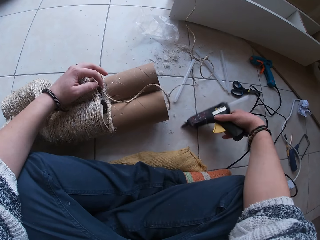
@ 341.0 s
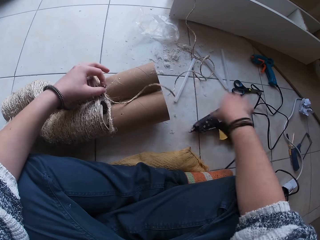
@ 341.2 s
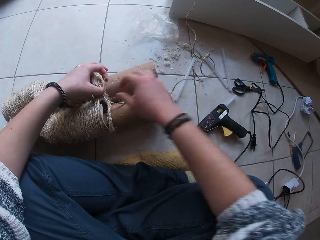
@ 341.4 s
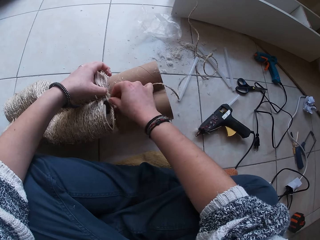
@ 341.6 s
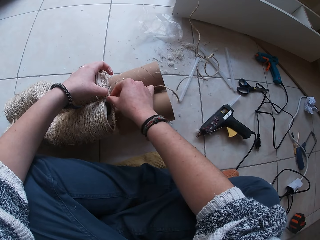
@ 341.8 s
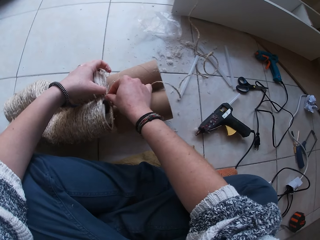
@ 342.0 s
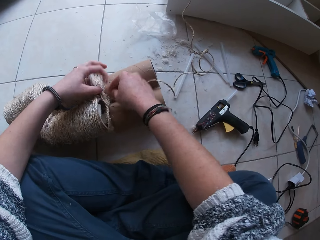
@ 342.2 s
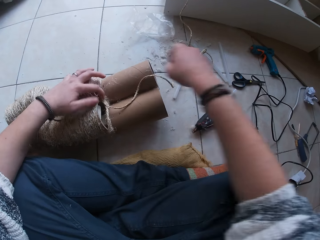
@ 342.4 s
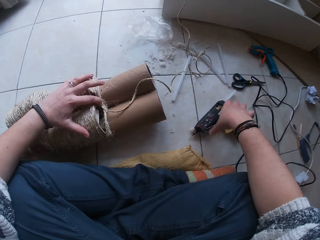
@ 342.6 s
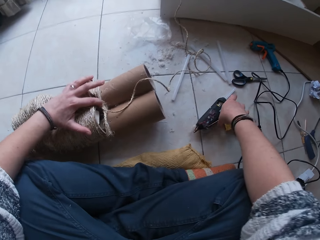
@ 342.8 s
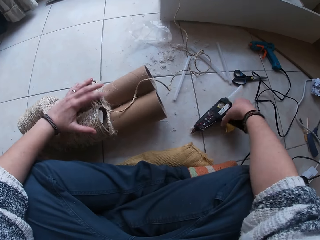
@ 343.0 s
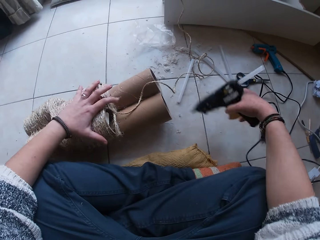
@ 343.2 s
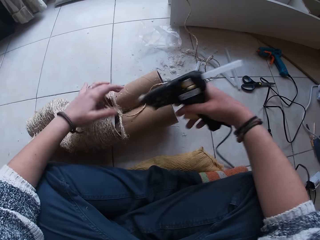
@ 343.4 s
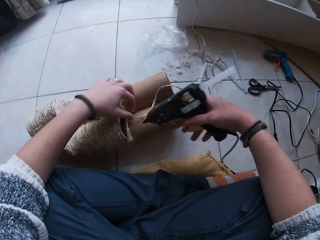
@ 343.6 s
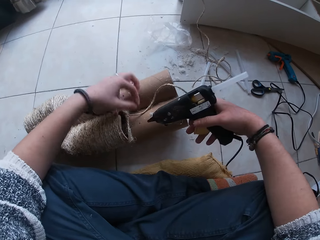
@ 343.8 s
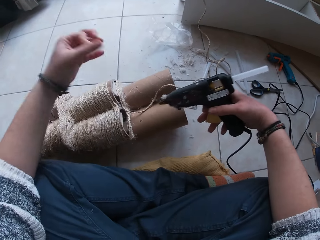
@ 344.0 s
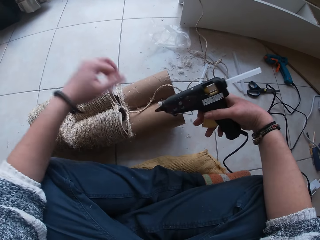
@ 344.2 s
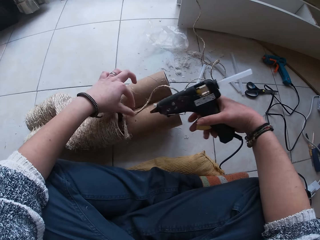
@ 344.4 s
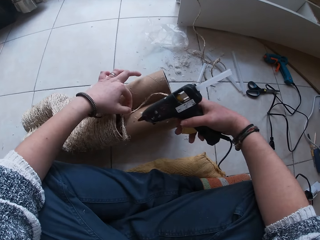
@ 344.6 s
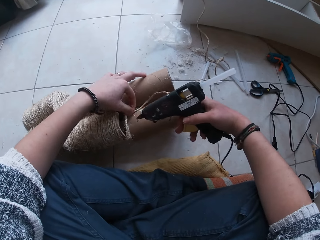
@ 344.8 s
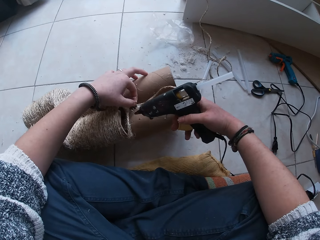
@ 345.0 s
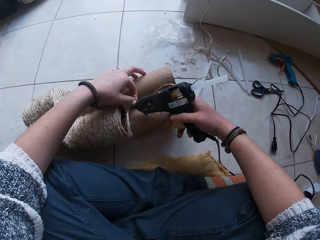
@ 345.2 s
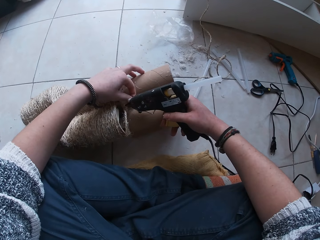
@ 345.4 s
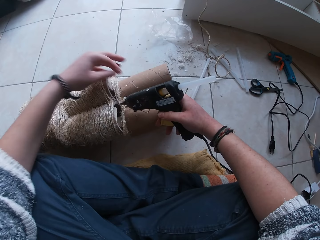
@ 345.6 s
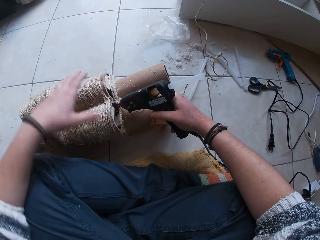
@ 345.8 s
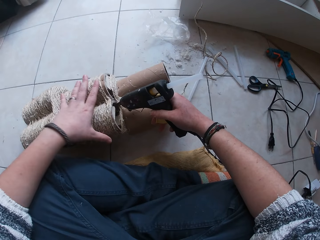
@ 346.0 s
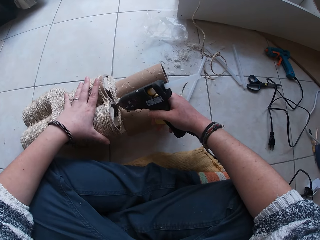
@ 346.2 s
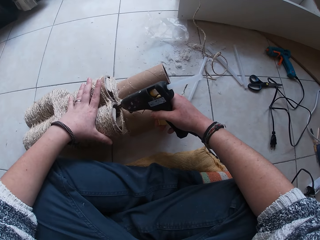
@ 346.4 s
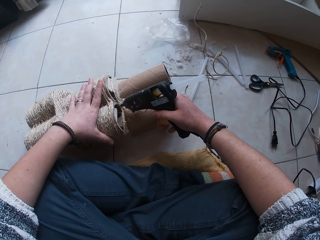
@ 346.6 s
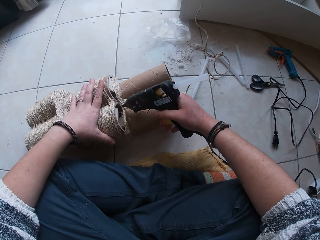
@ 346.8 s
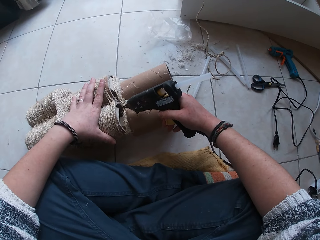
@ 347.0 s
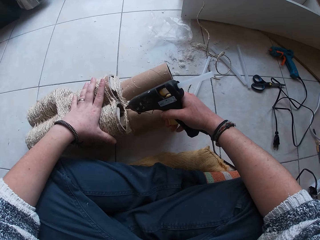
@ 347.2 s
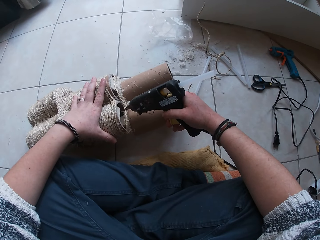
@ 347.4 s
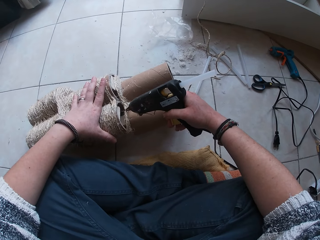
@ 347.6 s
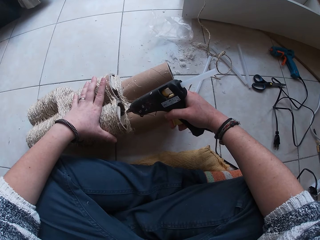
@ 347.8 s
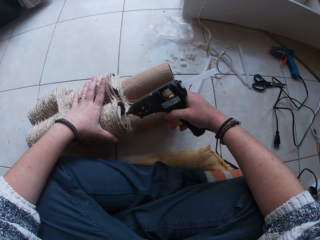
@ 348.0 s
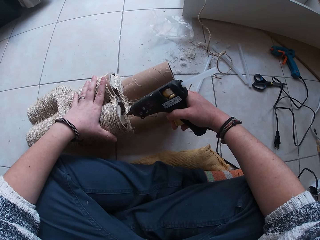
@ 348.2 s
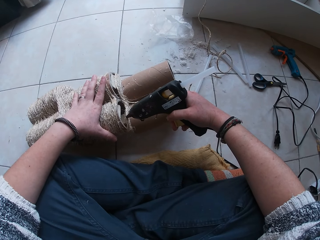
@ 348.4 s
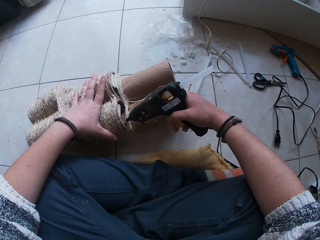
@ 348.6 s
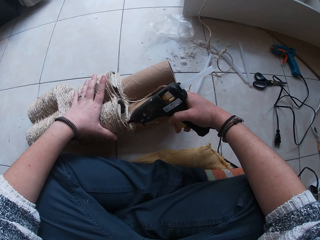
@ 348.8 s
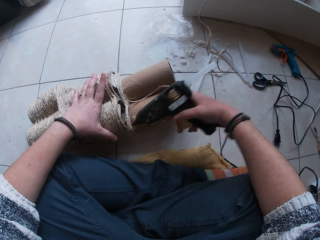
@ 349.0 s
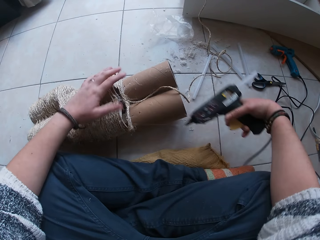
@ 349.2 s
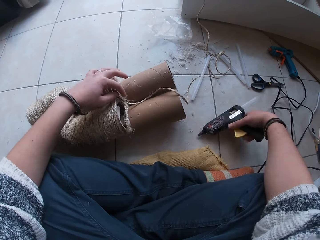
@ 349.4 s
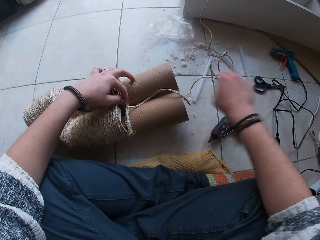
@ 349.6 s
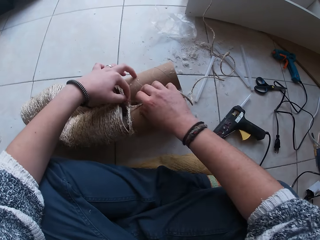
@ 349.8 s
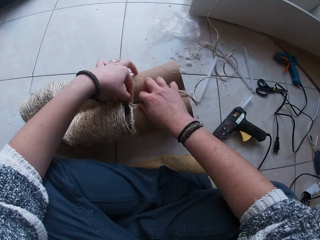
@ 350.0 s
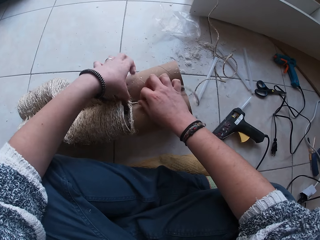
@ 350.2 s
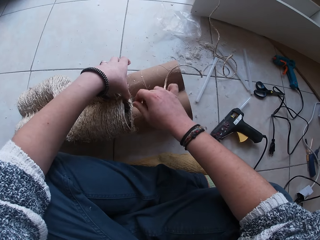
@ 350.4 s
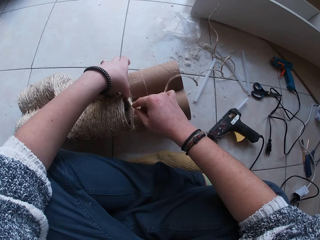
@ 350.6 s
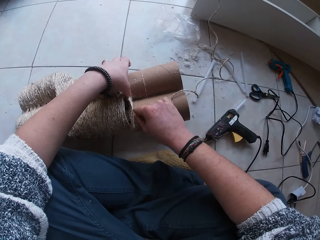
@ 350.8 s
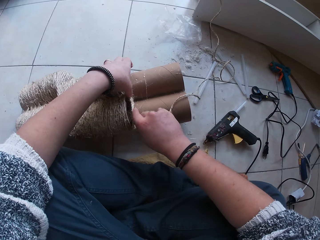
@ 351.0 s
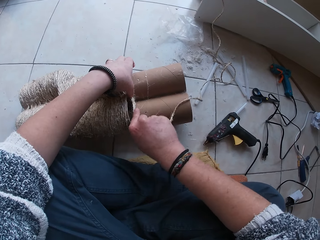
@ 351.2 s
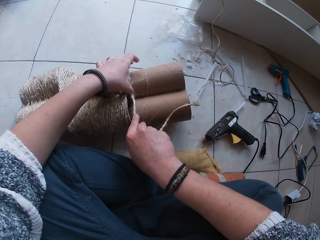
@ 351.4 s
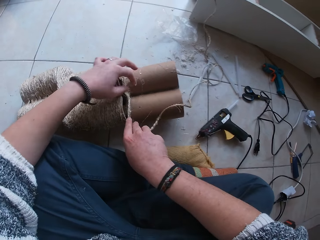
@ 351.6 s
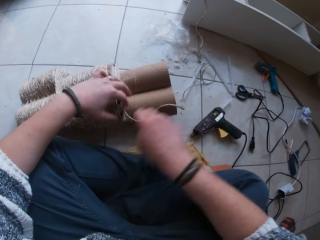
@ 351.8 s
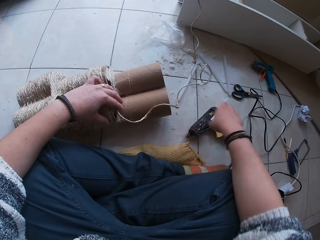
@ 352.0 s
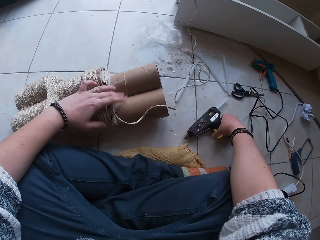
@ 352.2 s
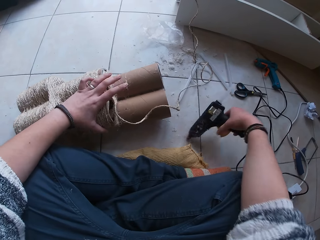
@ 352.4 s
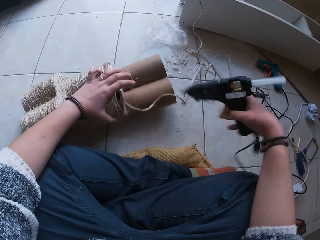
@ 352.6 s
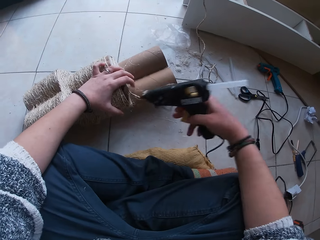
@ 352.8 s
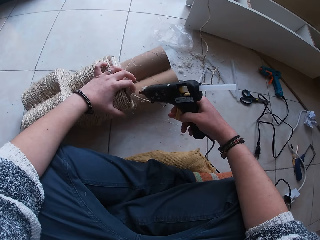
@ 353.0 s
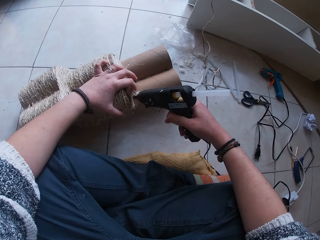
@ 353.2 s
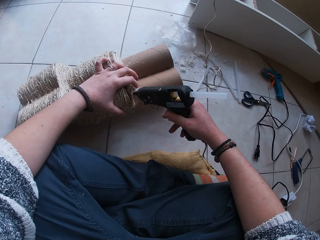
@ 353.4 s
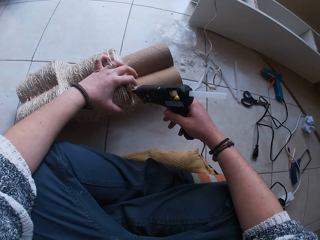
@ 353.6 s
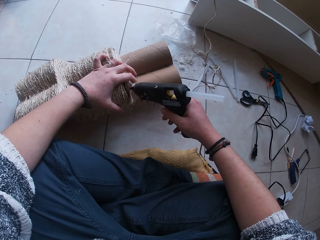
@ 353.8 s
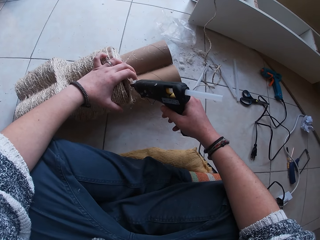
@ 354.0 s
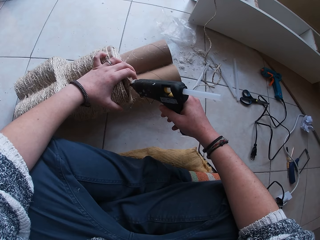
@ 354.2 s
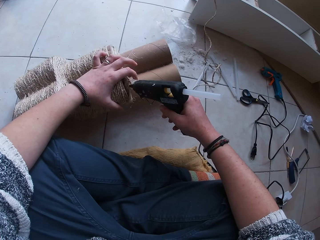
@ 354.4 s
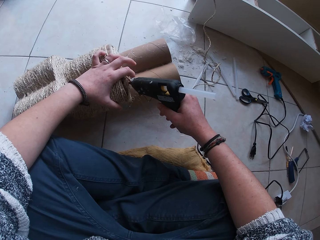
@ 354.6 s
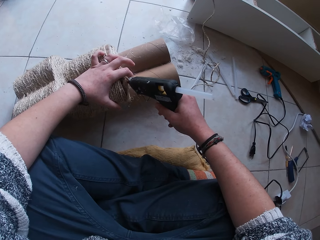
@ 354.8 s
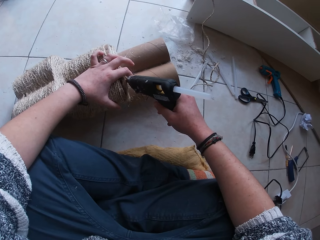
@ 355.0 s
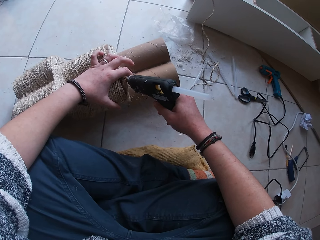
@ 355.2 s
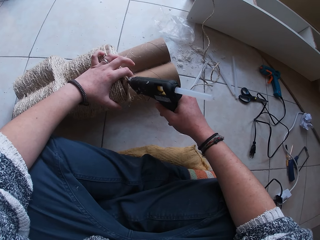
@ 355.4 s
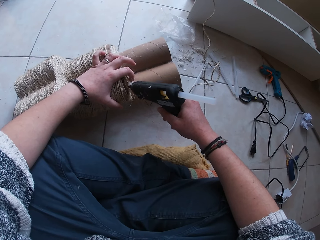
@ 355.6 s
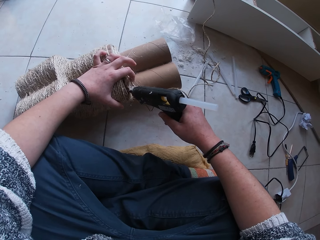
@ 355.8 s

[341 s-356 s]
The camera wearer places the glue gun in her right hand on the floor. She holds the yarn on the carton with her left hand. She sticks the yarn to the rolled carton with both her hands. She picks up the glue gun from the floor with her right hand. She picks a piece of thread from the yarn with her left hand. She does so again. She applies glue on the carton from the glue gun in her right hand. She places the glue gun in her right hand on the floor. She sticks the yarn to the rolled carton with both her hands. She picks up the glue gun from the floor with her right hand. She applies glue on the carton from the glue gun in her right hand.

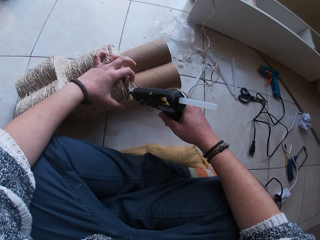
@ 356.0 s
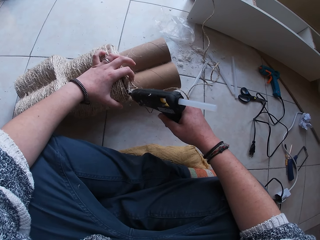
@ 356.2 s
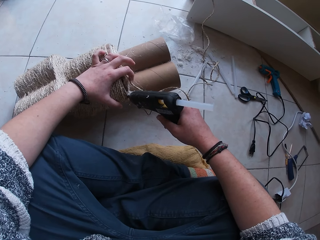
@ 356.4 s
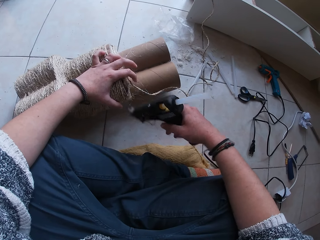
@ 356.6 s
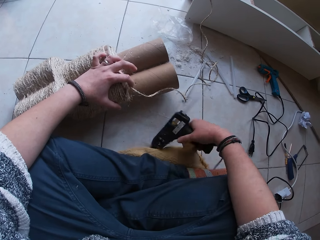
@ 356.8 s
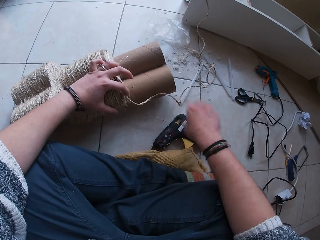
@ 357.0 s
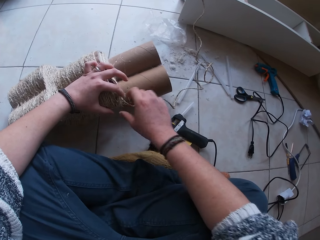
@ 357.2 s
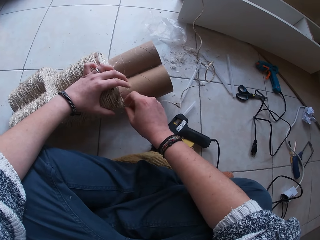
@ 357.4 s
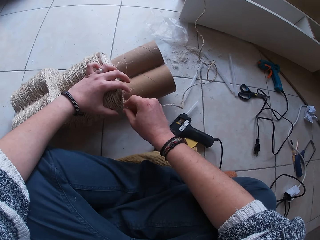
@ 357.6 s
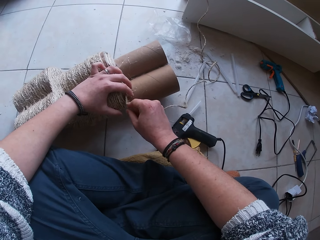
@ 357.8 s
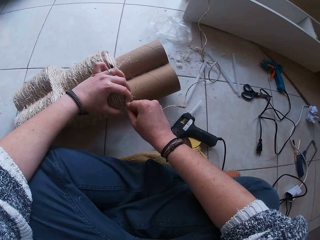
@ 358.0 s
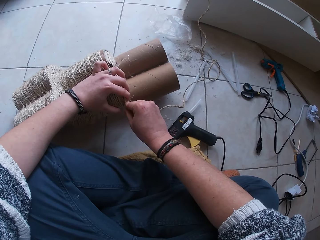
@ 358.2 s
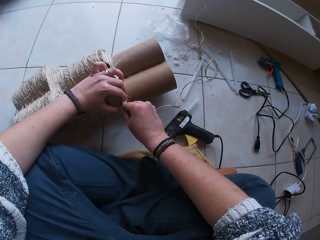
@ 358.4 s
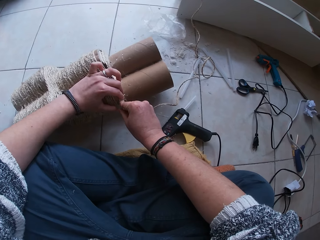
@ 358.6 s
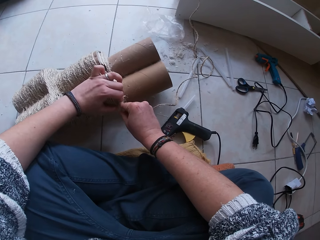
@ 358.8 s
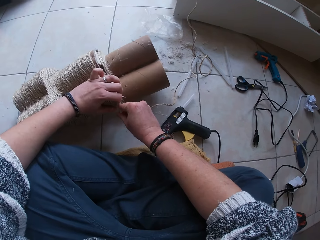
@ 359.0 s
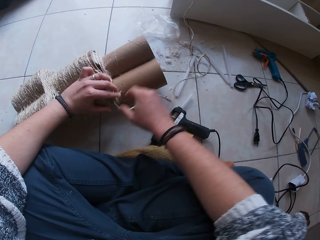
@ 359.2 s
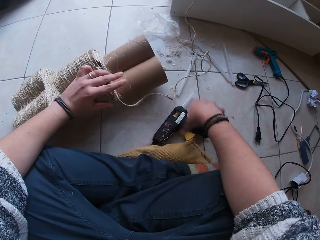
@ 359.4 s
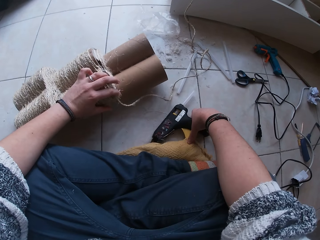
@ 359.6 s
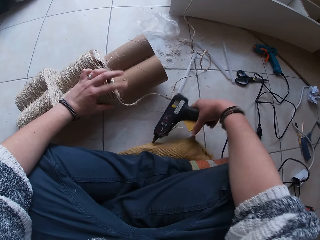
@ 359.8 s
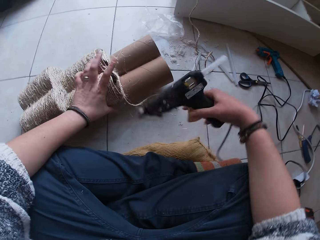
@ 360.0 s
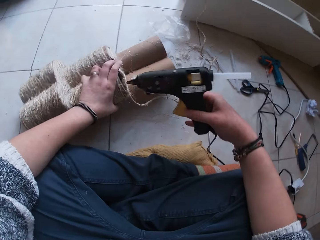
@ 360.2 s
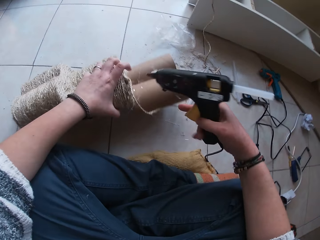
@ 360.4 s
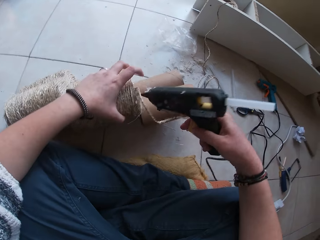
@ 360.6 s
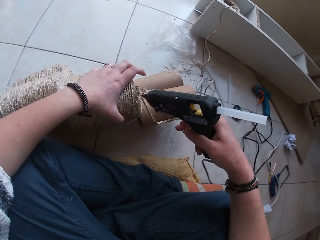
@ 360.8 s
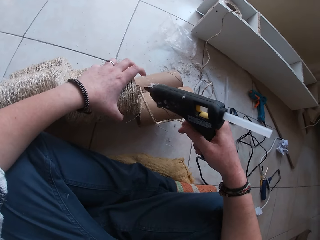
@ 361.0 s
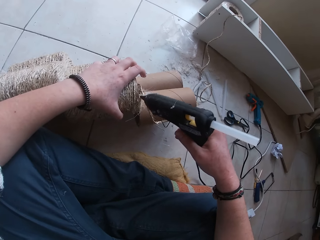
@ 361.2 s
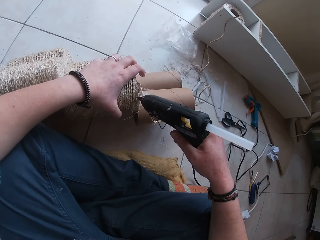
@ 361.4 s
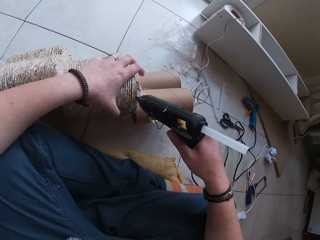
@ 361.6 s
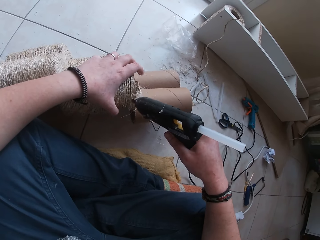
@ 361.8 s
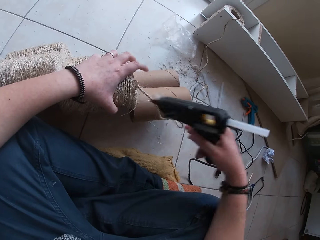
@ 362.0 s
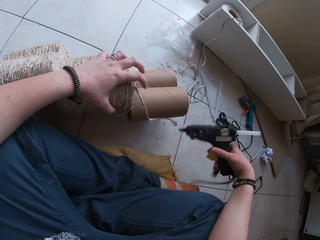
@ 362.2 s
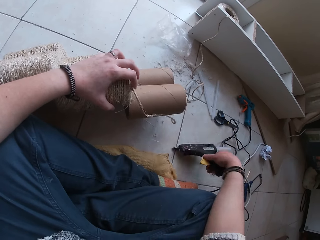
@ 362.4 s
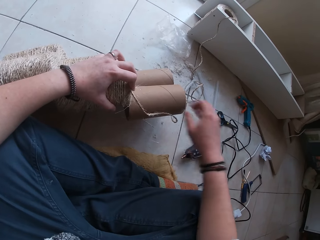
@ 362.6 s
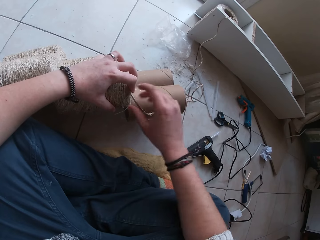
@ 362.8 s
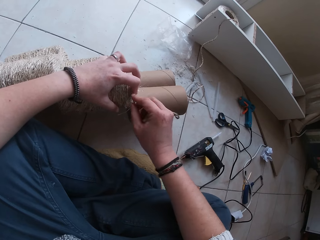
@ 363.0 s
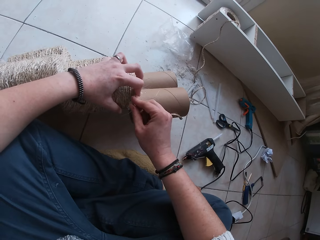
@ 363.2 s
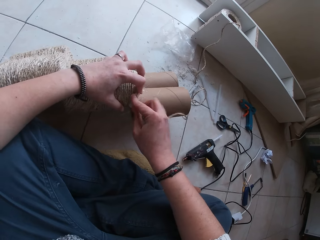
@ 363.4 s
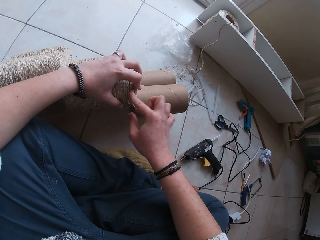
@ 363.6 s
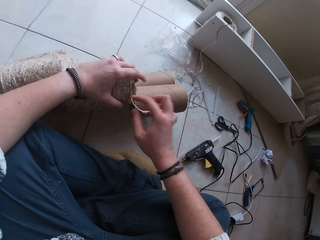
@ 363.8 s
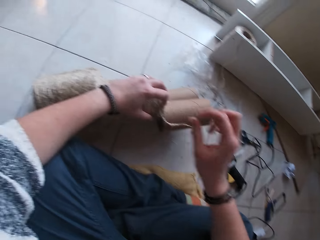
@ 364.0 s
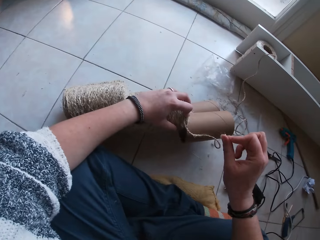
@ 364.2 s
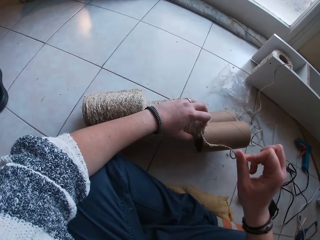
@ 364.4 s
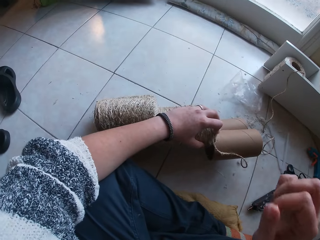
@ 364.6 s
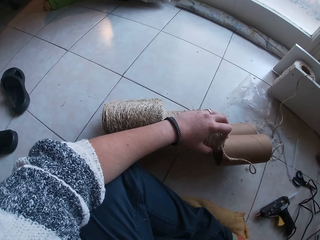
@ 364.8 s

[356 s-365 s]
The camera wearer places the glue gun in her right hand on the floor. She sticks the yarn to the rolled carton with both her hands. She picks up the glue gun from the floor with her right hand. She applies glue on the yarn from the glue gun in her right hand. She places the glue gun in her right hand on the floor. She sticks the yarn to the rolled carton with both her hands.
